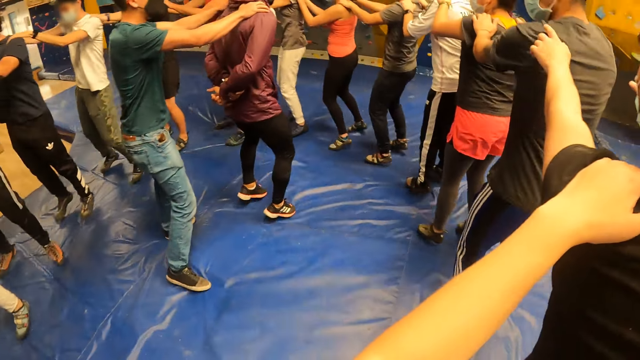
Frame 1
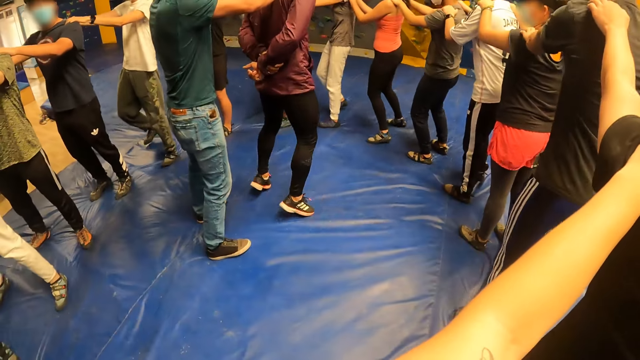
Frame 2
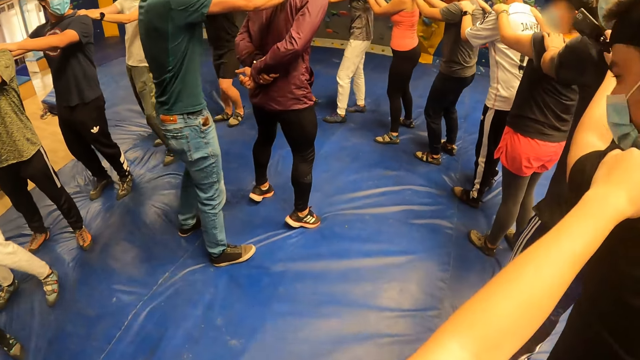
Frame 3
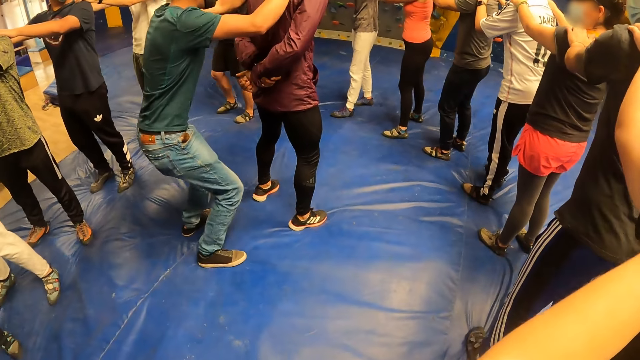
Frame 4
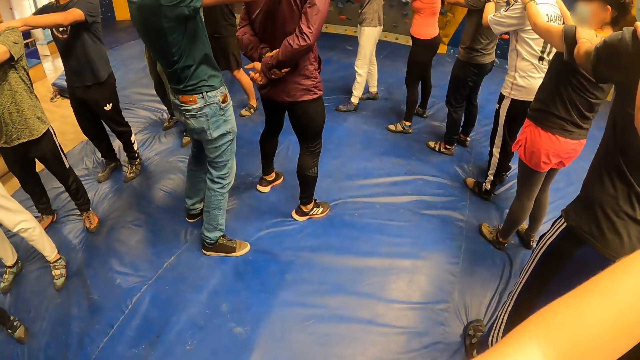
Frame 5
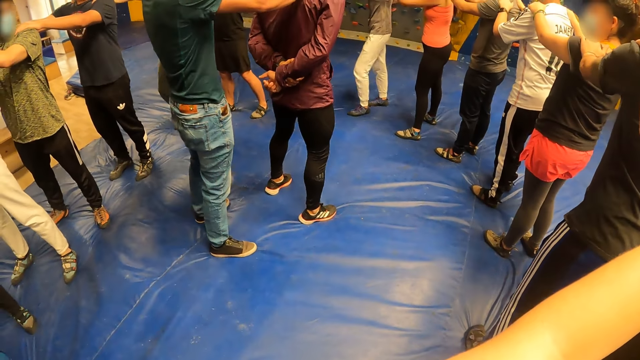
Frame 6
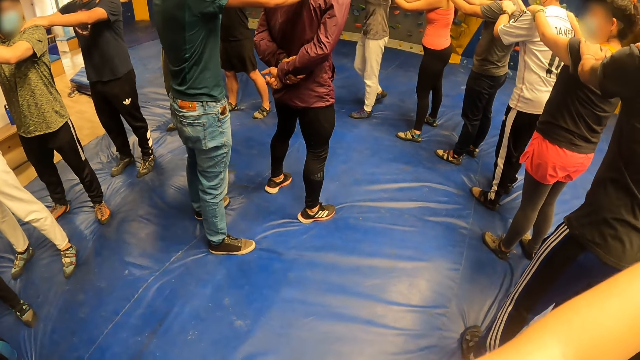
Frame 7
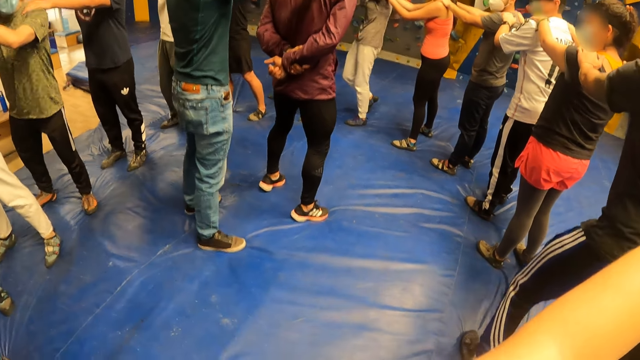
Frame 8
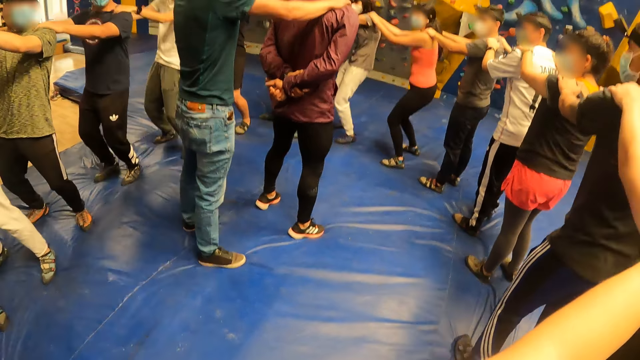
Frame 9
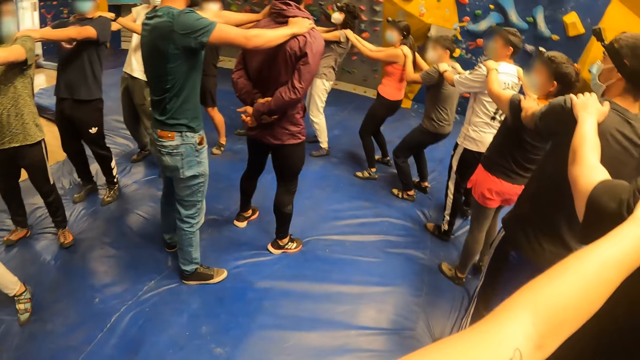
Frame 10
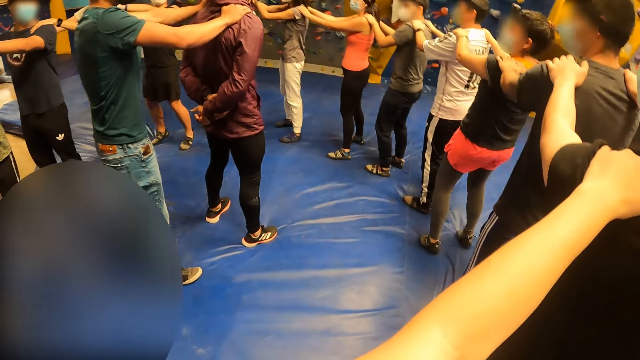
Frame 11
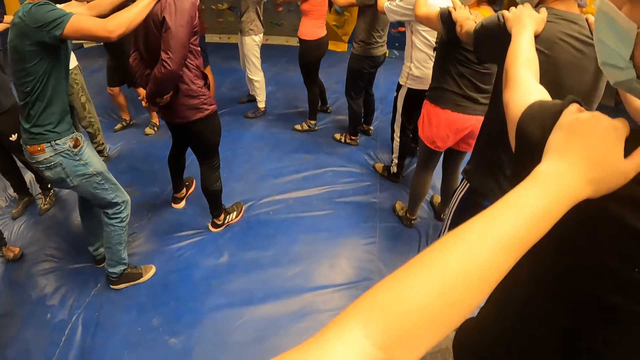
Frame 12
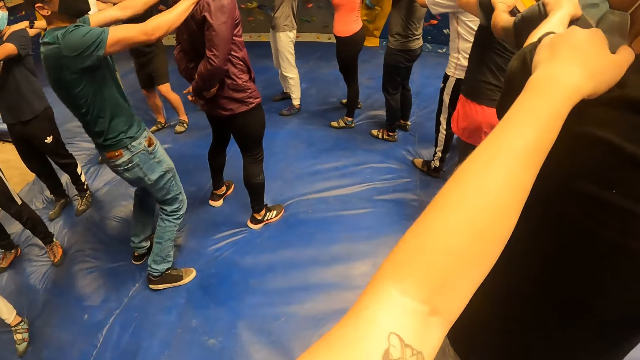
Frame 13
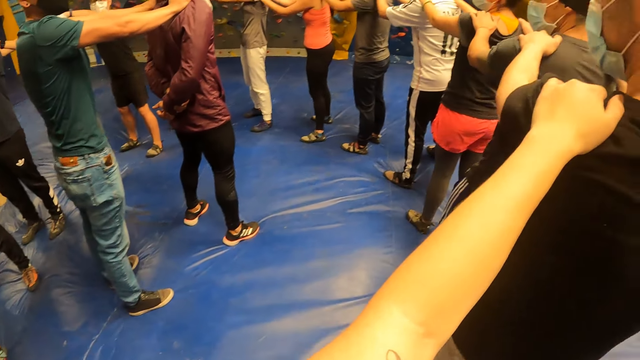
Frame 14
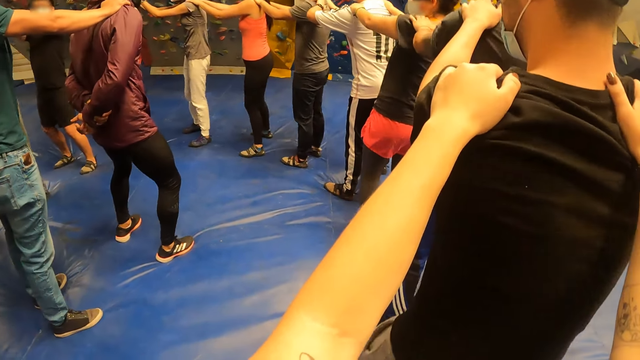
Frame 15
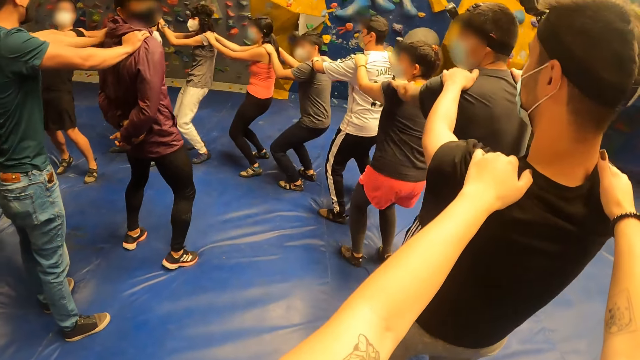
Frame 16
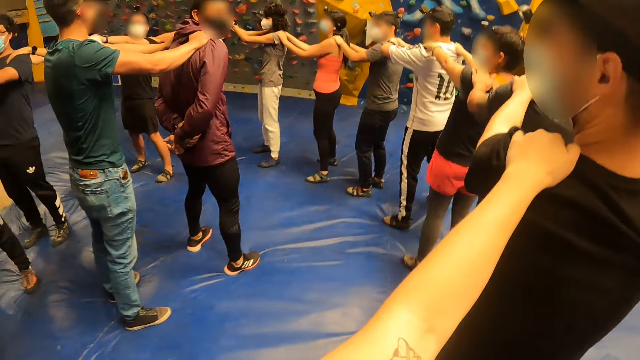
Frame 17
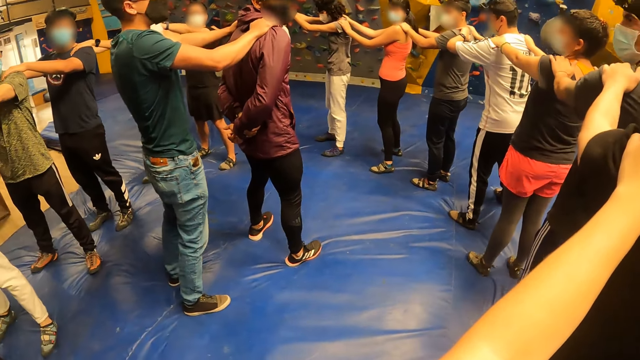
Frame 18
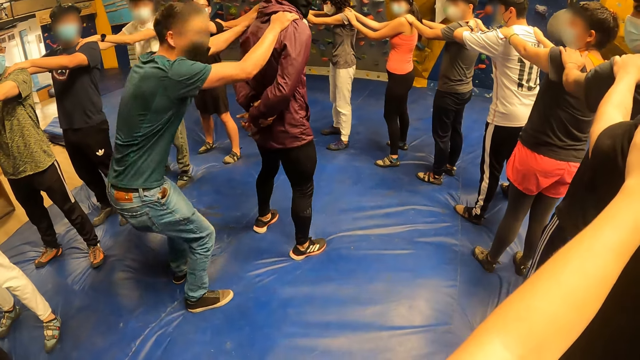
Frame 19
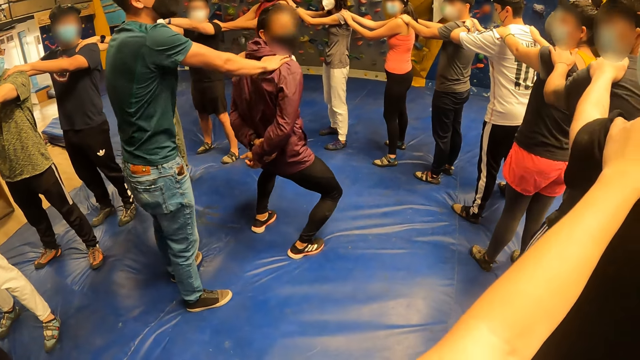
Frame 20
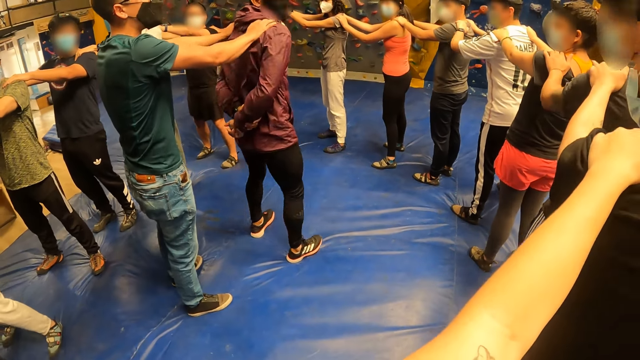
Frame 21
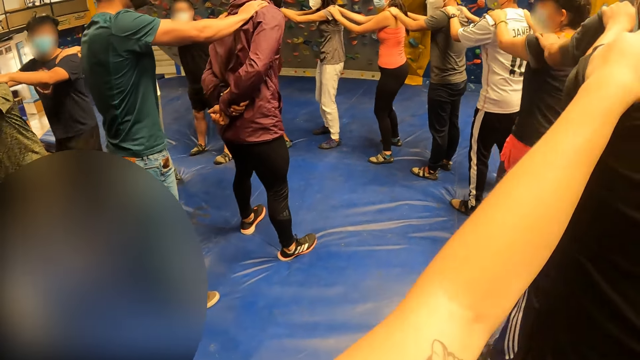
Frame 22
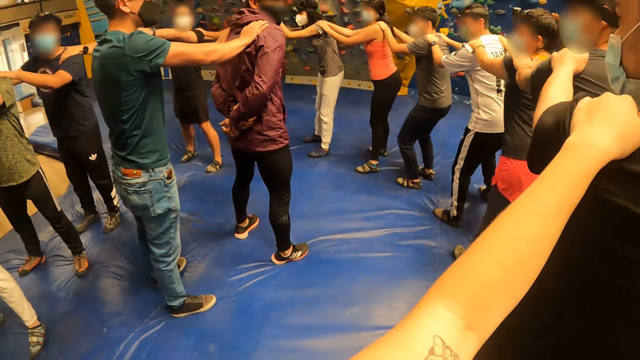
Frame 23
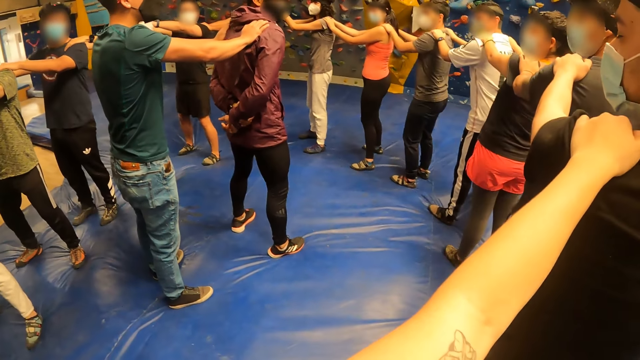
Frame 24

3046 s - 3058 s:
A man holds another man's shoulder. The first man moves behind the other man. The camera wearer interacts with the group of people on a crash pad. They move with the colleagues. The other man moves with the first man.

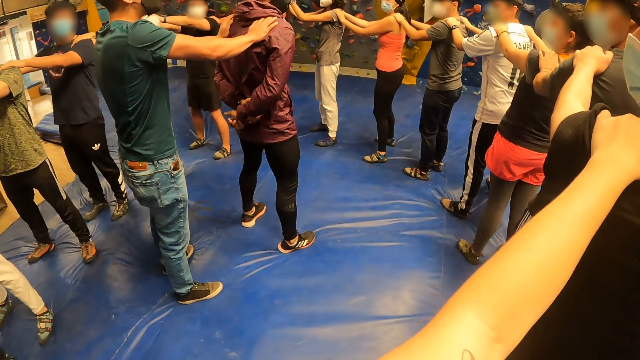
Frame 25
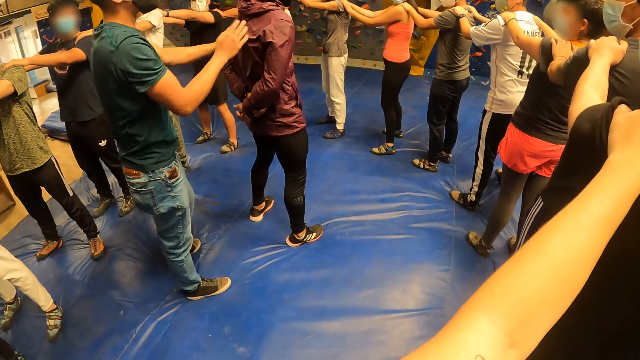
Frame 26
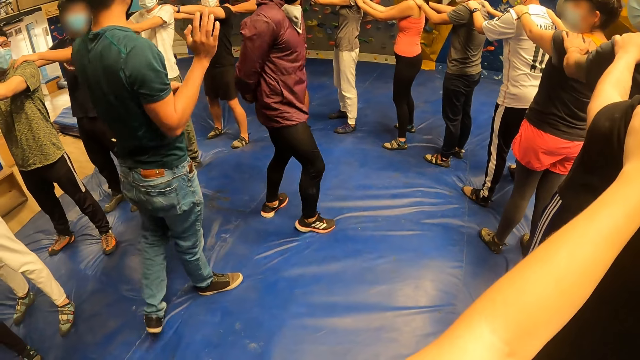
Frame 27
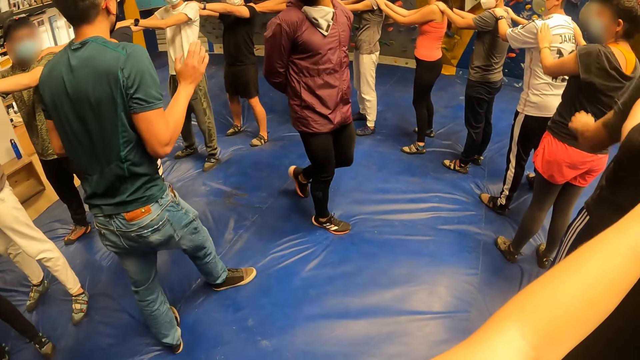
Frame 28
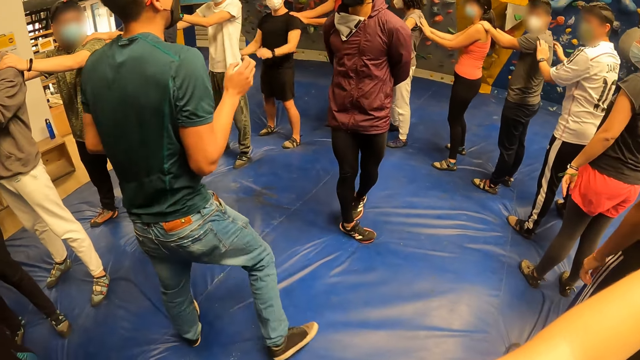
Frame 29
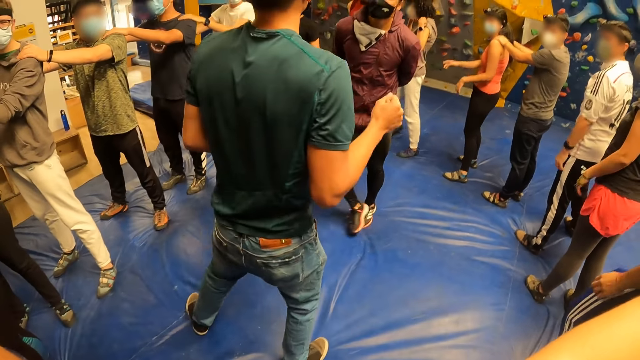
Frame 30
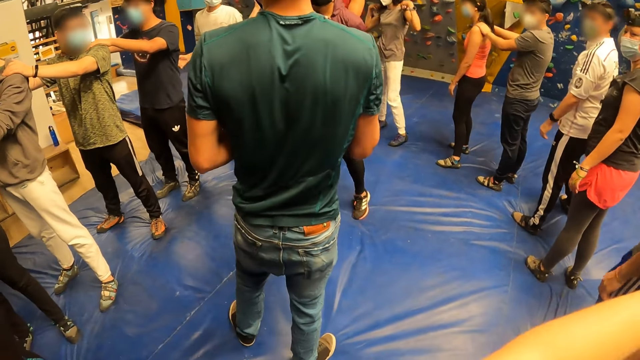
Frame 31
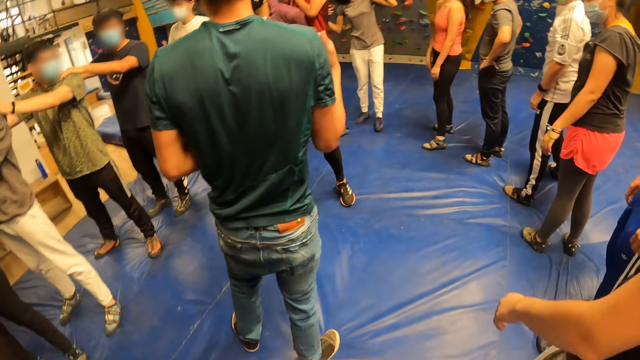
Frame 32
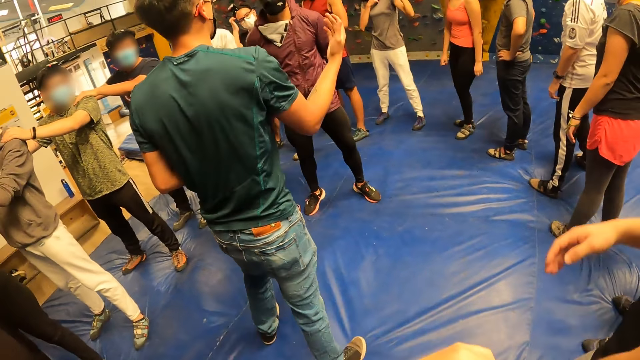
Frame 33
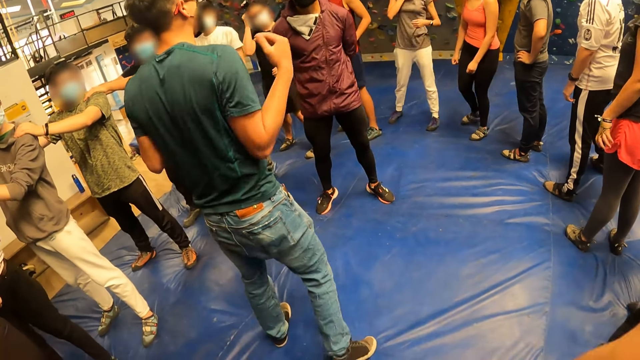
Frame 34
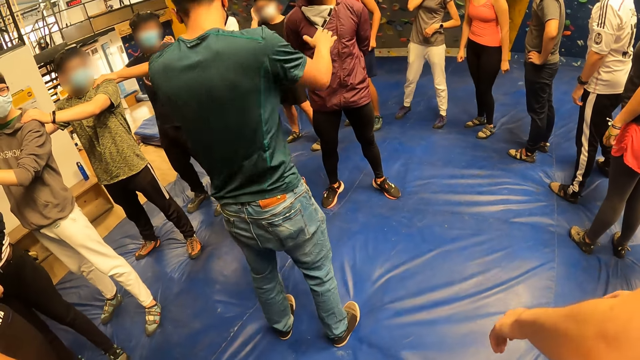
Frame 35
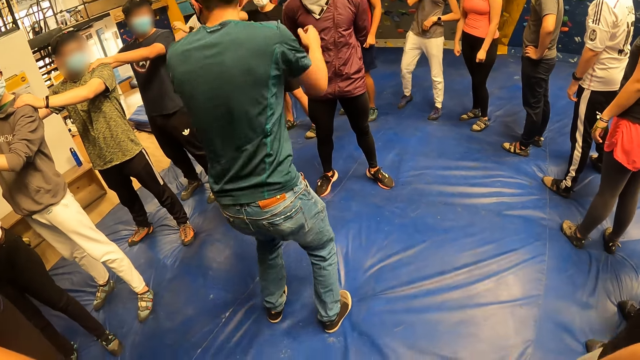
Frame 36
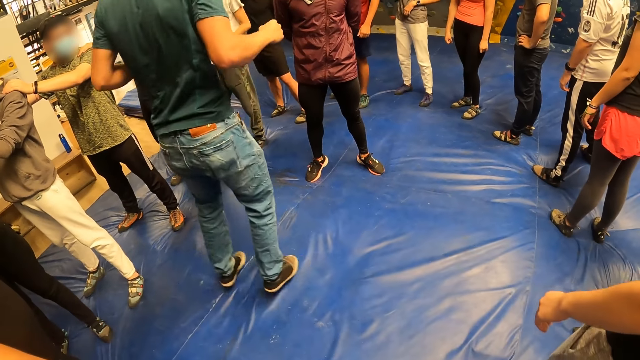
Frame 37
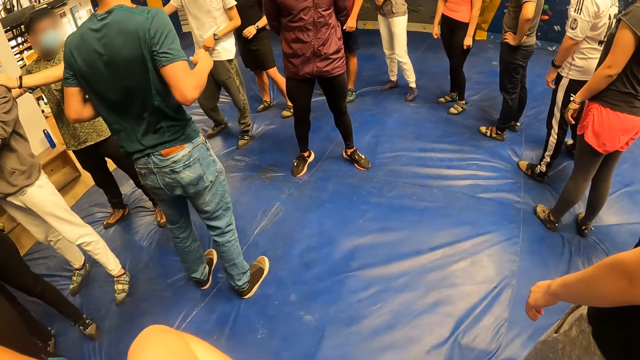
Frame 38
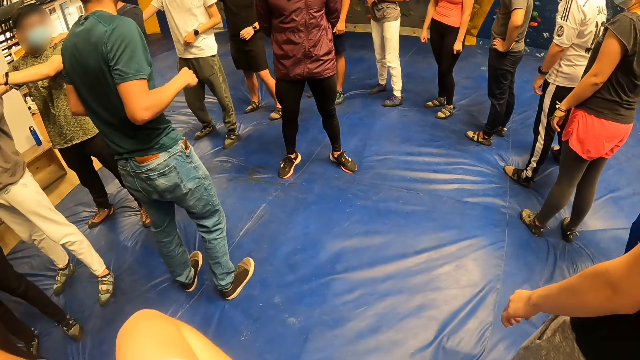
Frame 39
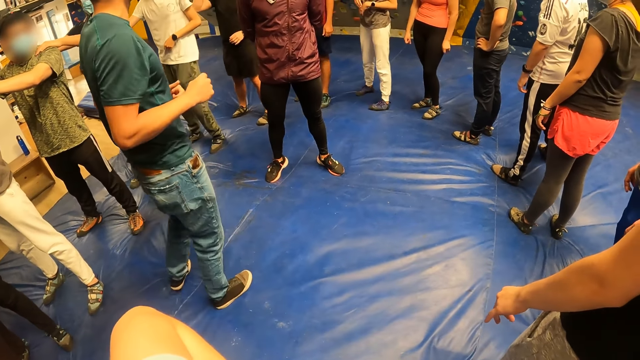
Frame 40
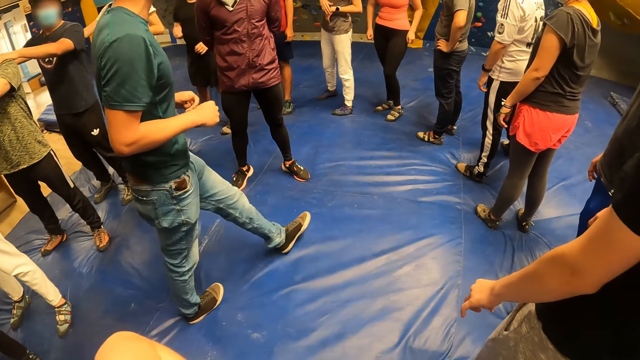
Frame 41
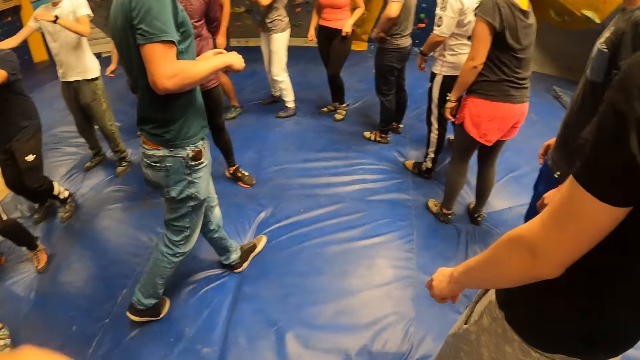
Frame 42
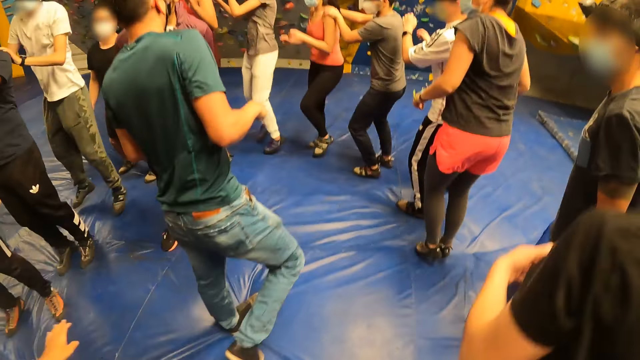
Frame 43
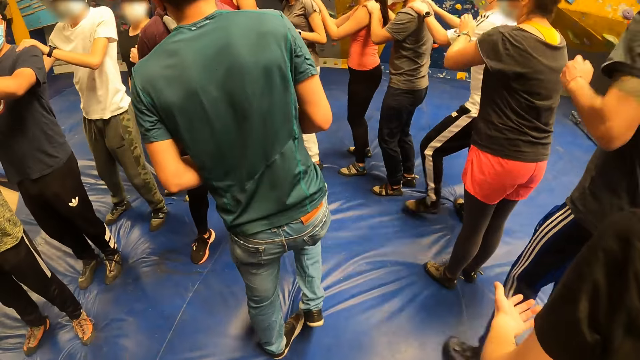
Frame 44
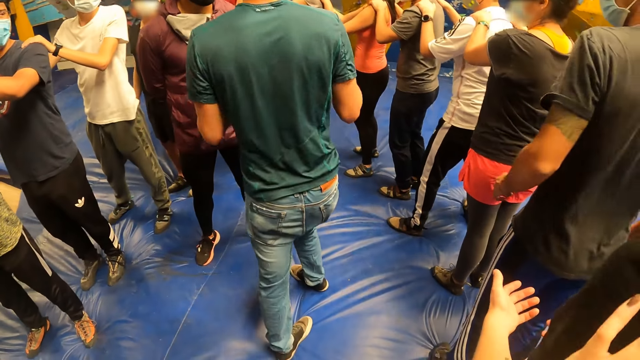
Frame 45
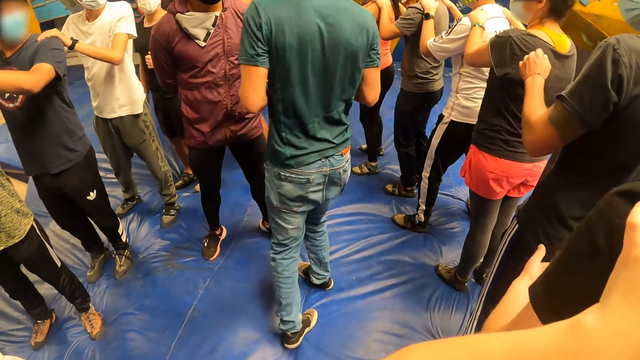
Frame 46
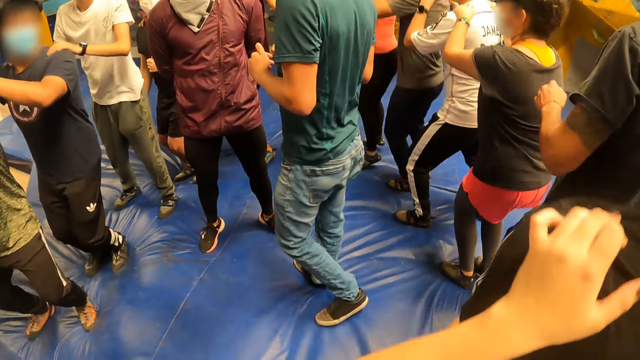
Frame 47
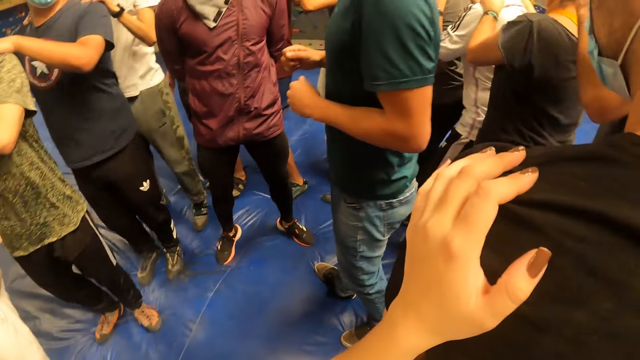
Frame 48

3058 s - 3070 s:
A man interacts with the camera wearer and a group of people. Another man moves backwards. A third man turns around. The second man jumps and walks in the center of the colleagues. The camera wearer interacts with the group of people on a crash pad. They jump with the colleagues.
